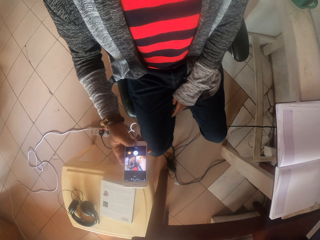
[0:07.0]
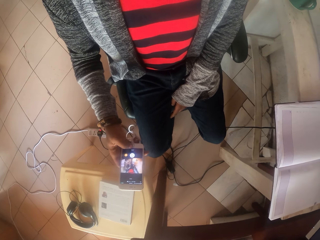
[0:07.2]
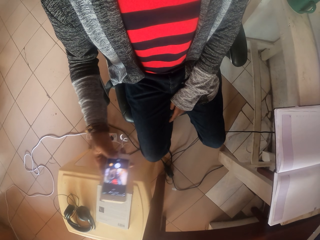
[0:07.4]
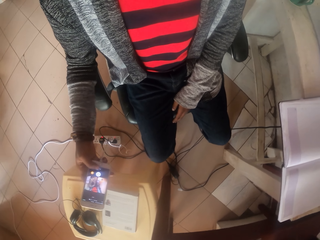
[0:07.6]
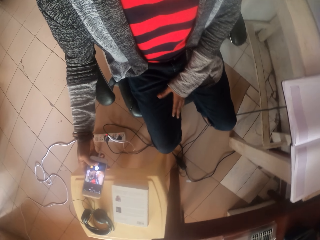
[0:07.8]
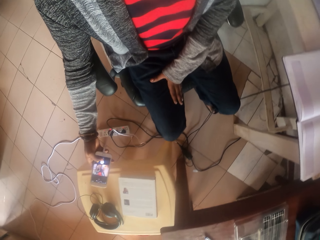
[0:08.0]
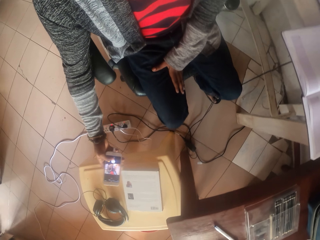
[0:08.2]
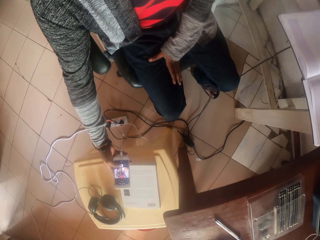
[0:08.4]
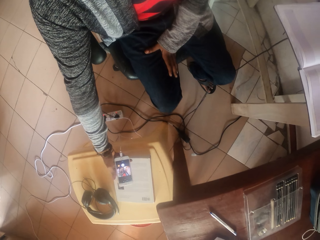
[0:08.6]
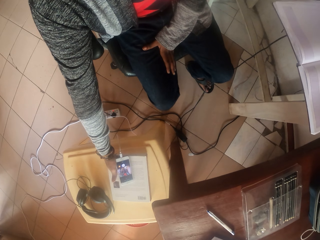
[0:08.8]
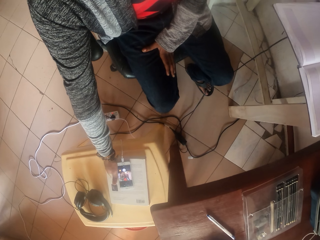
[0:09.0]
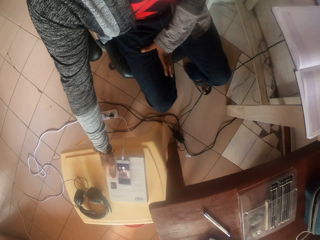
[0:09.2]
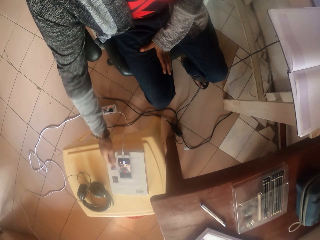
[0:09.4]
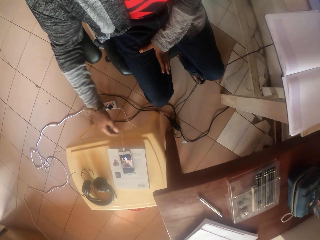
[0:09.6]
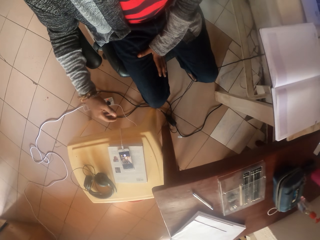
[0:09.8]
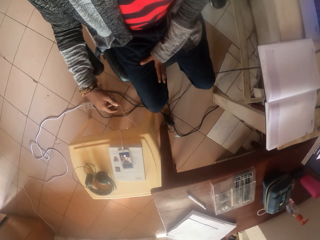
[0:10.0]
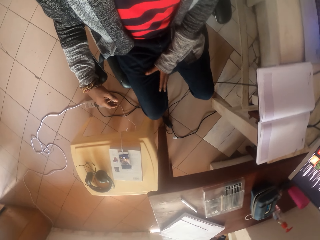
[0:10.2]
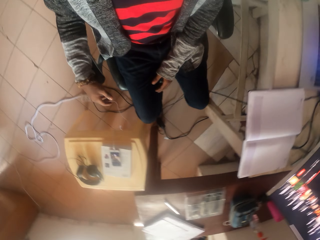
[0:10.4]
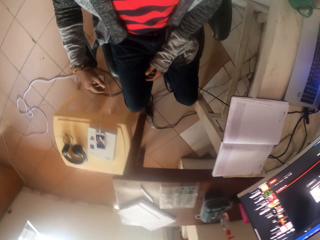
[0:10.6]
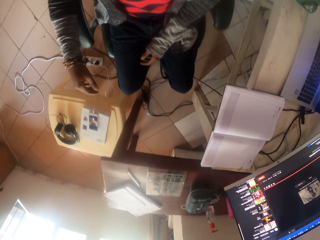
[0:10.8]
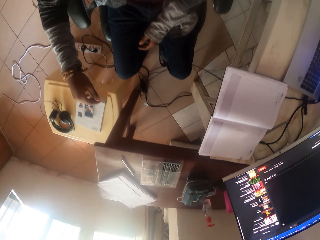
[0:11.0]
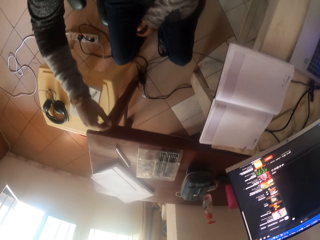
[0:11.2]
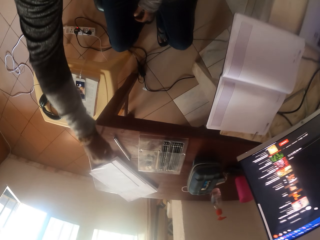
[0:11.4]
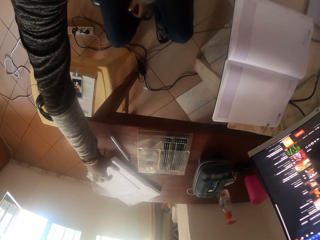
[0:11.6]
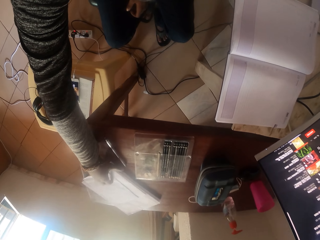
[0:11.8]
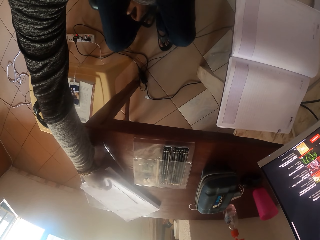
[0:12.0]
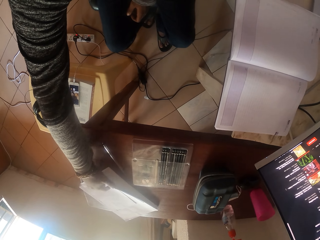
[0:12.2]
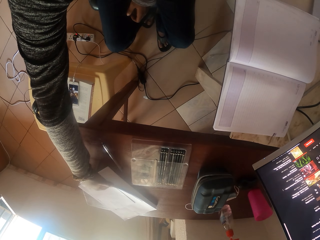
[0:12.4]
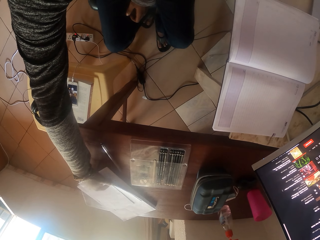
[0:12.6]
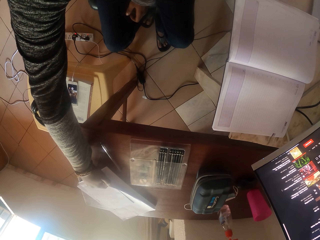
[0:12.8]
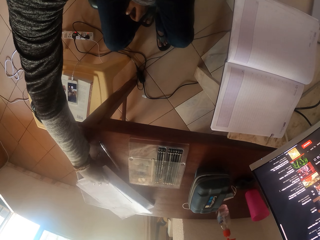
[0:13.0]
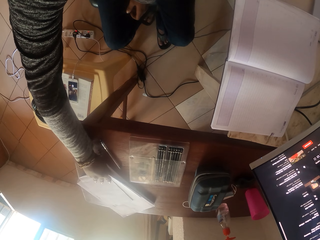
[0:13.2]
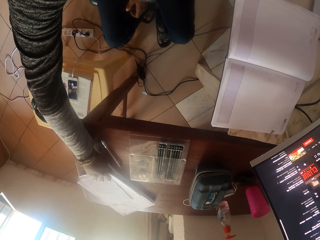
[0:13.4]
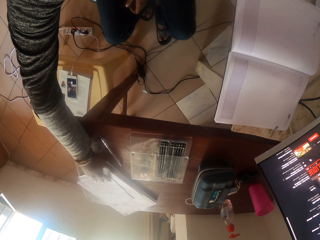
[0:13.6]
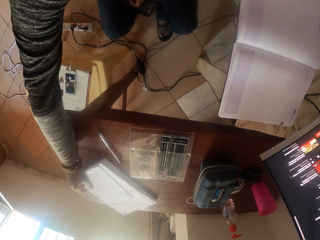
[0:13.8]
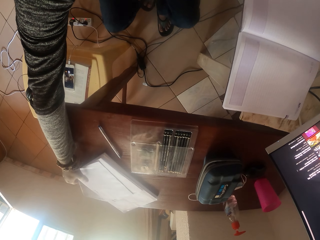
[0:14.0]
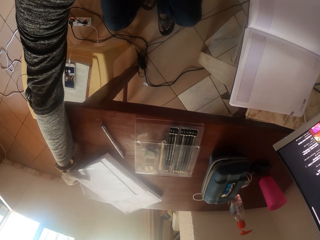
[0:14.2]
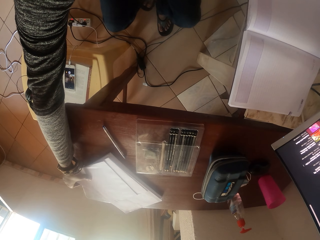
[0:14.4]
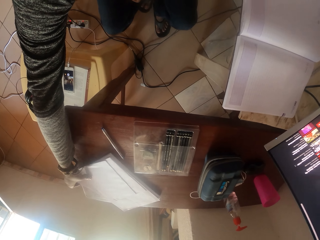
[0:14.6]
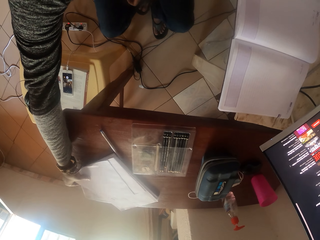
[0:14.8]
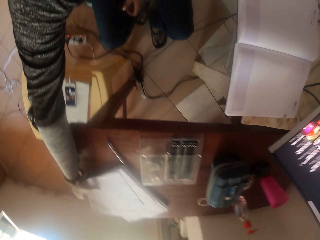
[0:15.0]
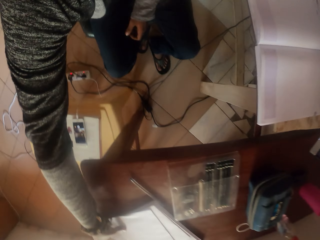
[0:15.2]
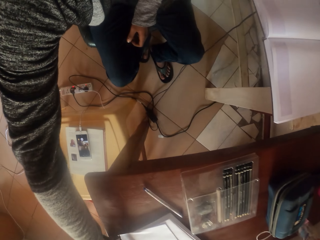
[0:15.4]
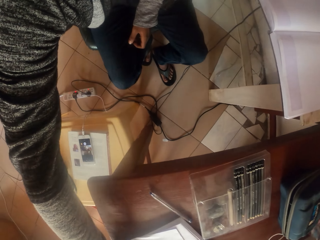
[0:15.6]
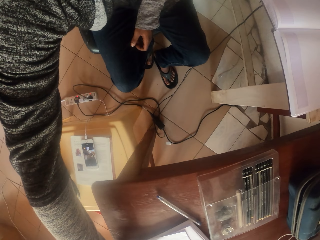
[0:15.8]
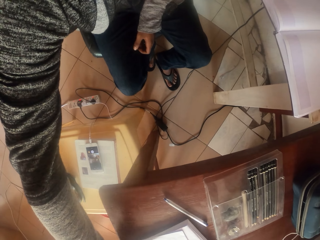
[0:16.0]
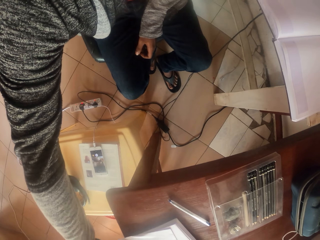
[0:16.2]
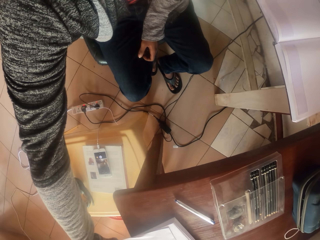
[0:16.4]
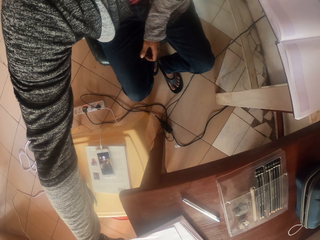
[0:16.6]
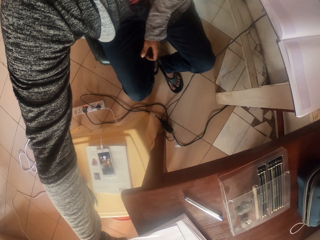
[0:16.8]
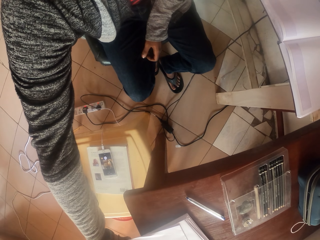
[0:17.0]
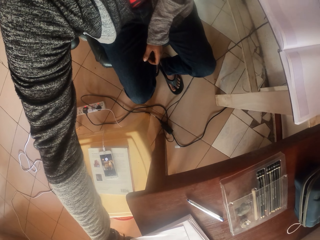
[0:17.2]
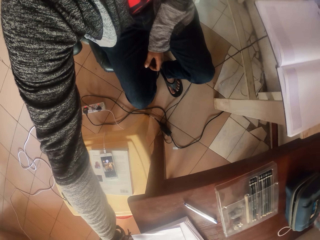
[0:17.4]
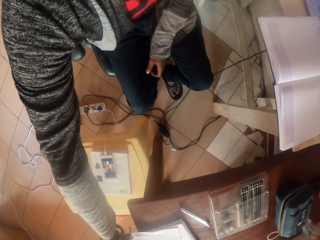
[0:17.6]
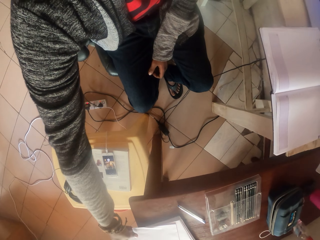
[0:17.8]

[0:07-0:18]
The camera wearer puts the phone on a stool. They pick up some papers.

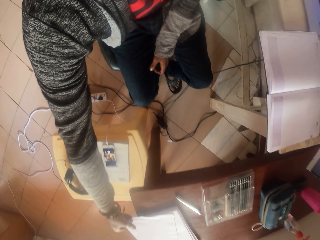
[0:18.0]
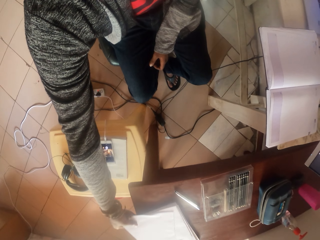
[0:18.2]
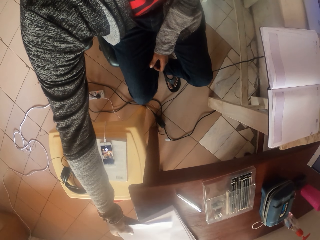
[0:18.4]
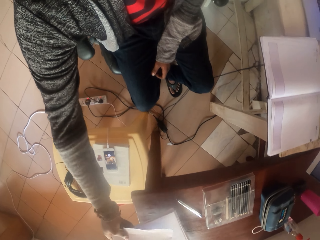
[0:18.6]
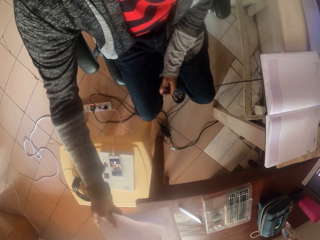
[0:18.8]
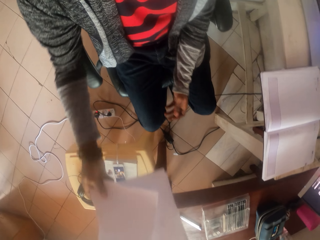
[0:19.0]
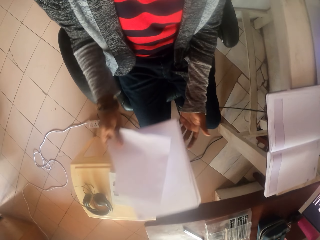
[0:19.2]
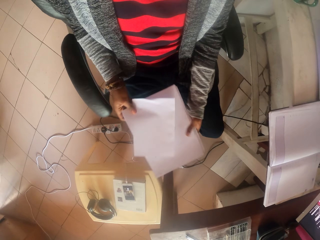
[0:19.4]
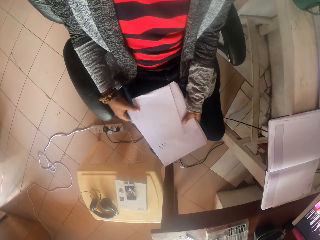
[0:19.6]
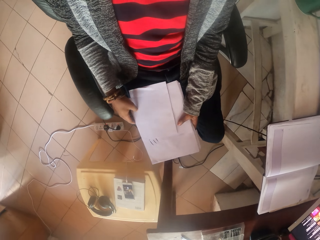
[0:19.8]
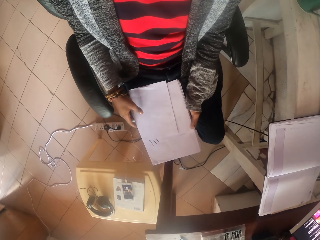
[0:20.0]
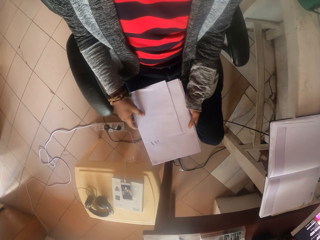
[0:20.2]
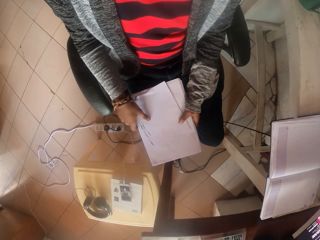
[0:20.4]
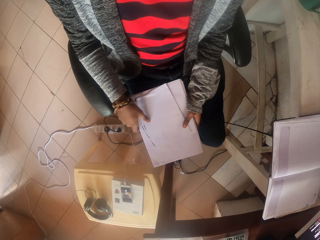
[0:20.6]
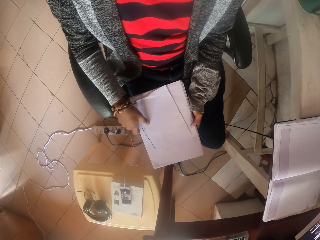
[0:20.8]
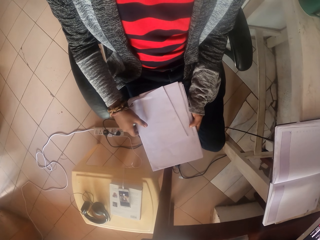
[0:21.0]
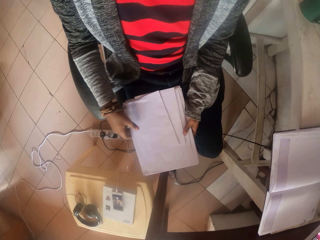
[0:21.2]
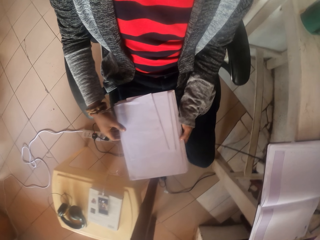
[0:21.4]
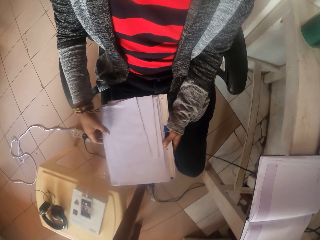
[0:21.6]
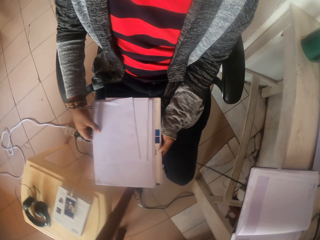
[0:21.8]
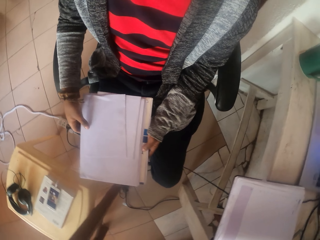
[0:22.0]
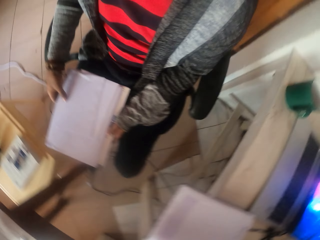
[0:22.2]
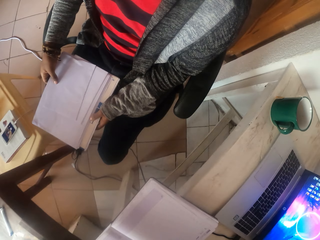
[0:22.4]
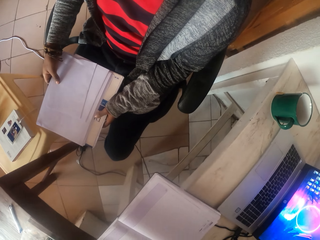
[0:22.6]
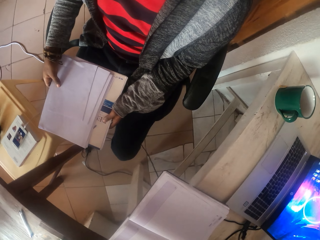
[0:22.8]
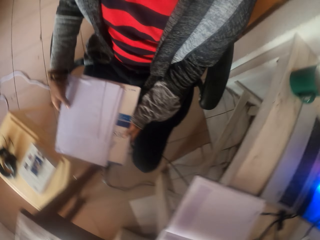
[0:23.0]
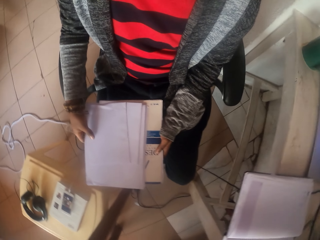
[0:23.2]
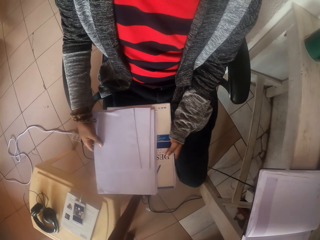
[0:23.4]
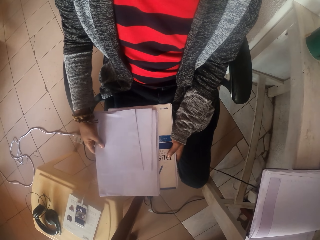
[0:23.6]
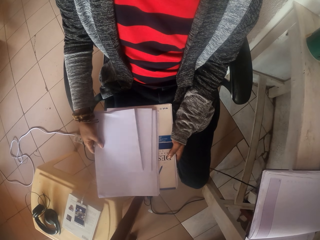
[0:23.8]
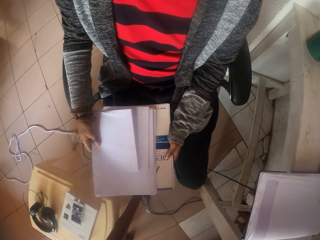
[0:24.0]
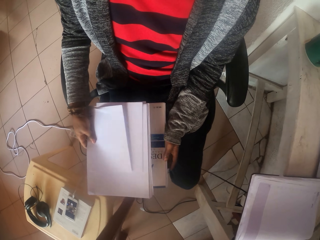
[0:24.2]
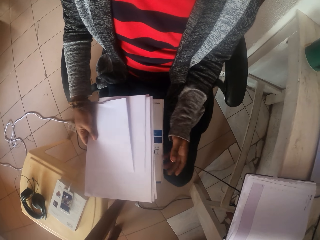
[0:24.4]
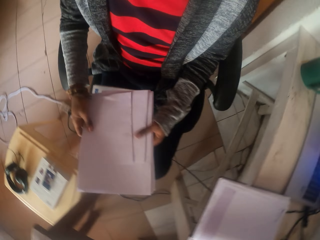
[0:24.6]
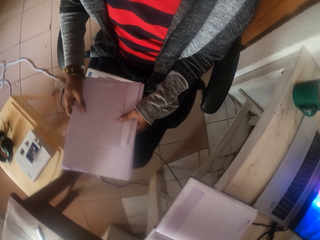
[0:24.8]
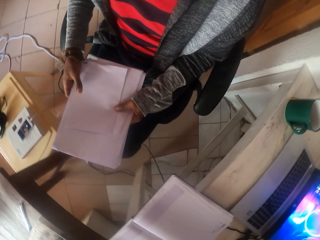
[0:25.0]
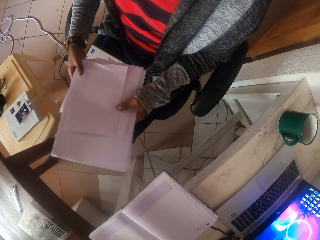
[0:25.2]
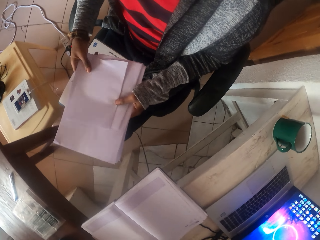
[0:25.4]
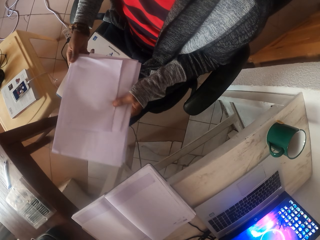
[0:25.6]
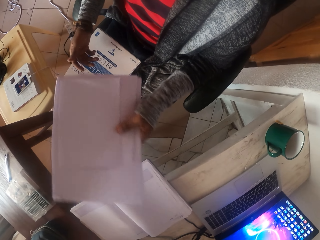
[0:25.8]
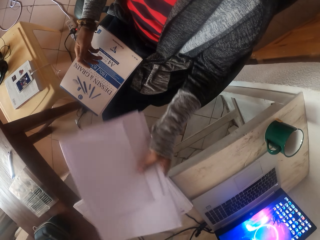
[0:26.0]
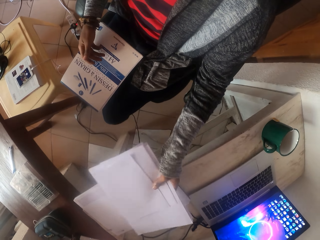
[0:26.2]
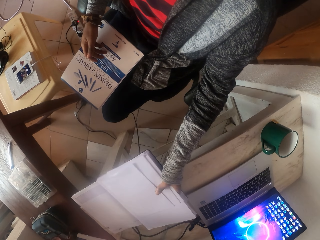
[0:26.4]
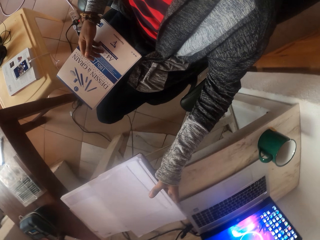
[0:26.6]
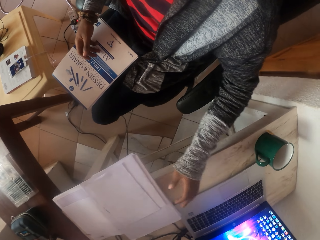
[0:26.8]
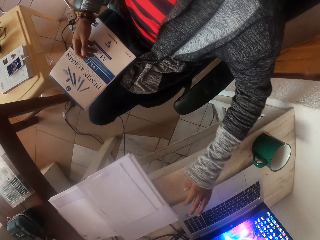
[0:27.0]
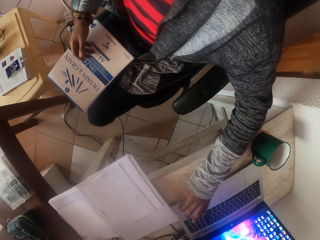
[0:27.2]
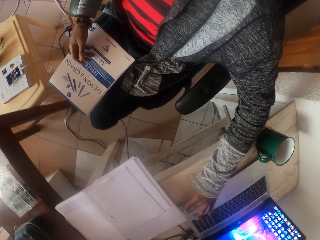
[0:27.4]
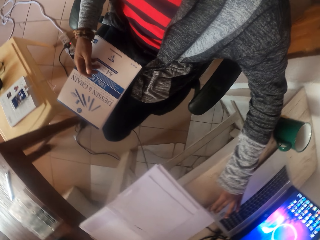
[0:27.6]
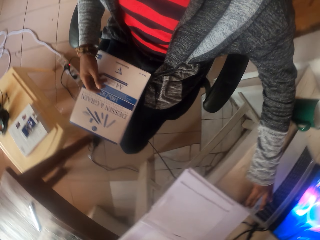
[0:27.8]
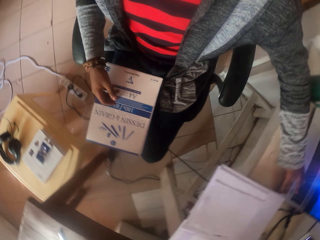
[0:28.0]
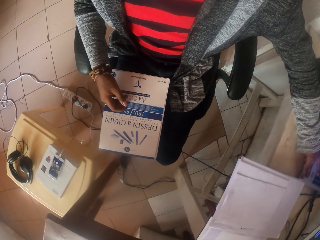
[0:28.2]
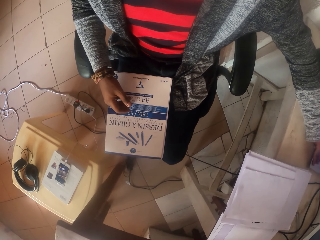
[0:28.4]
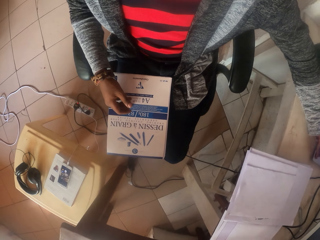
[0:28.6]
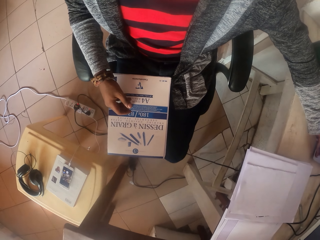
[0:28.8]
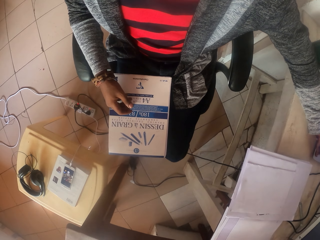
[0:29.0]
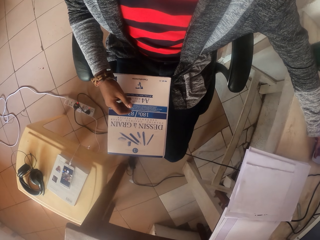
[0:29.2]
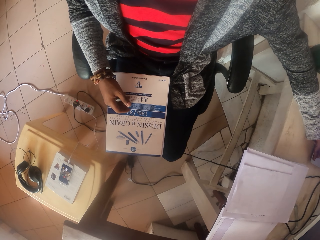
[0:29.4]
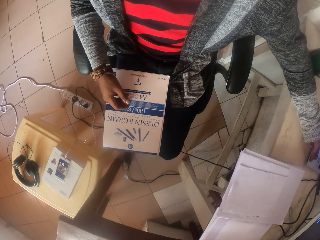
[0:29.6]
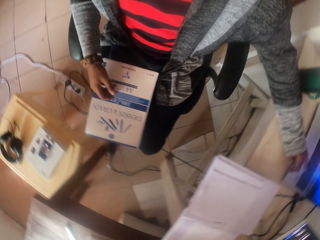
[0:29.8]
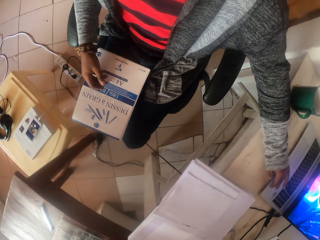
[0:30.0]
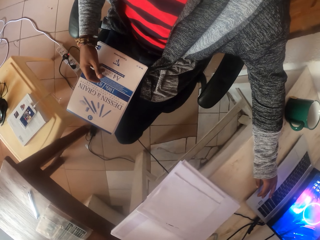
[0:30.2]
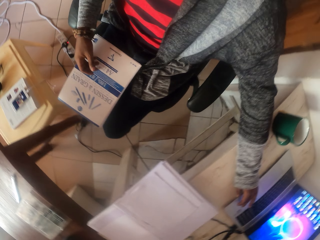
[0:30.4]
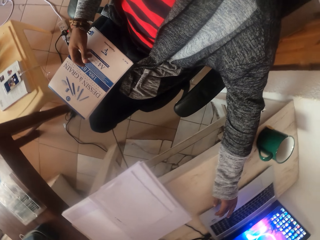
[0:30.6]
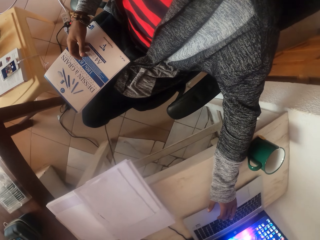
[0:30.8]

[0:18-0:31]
The camera wearer spreads the paper. He moves the papers in his hands. He holds the paper. He puts the papers on the table. He pushes the laptop.
